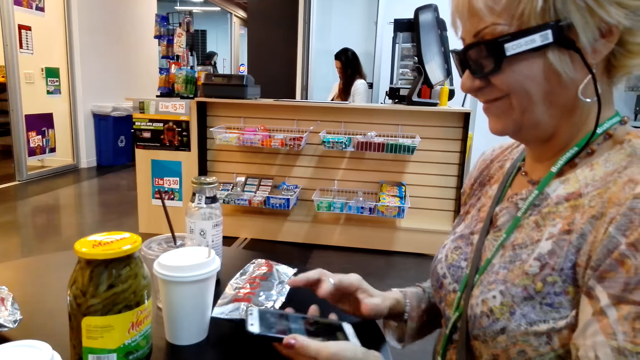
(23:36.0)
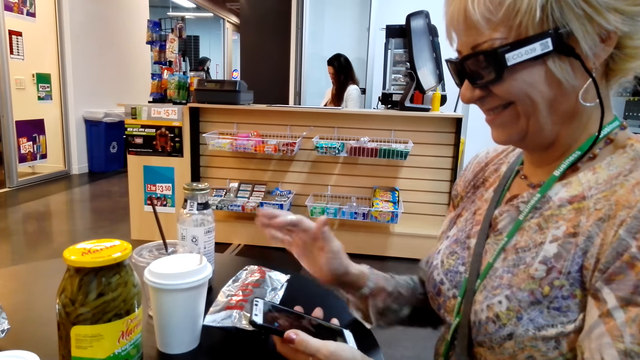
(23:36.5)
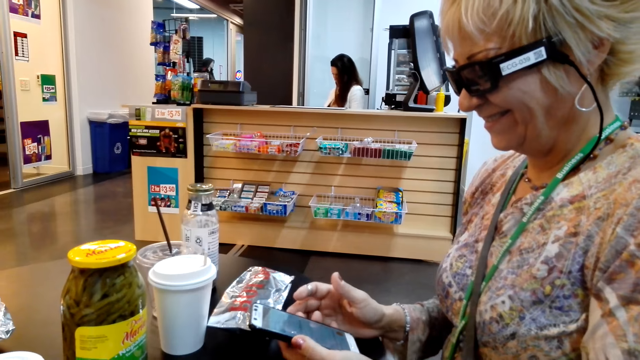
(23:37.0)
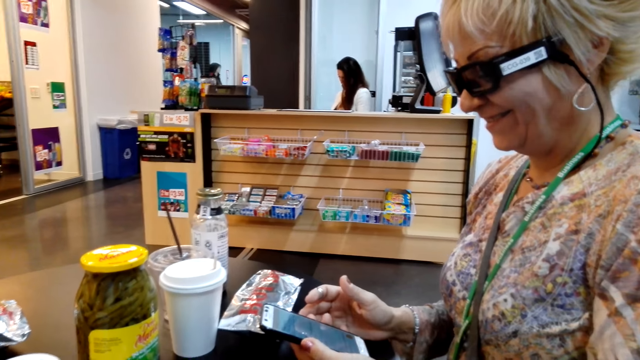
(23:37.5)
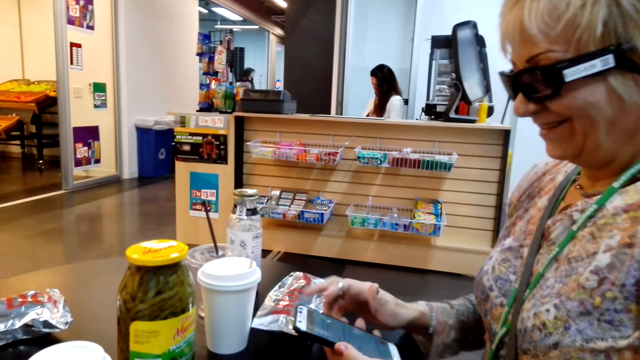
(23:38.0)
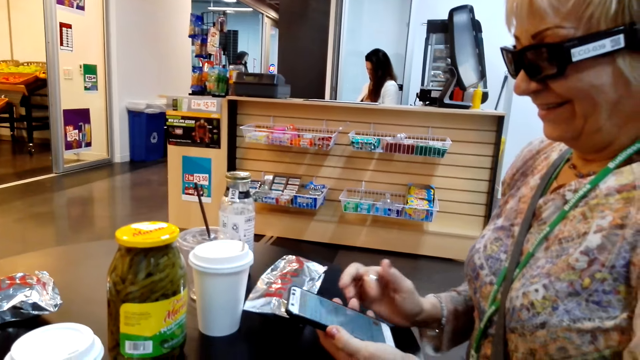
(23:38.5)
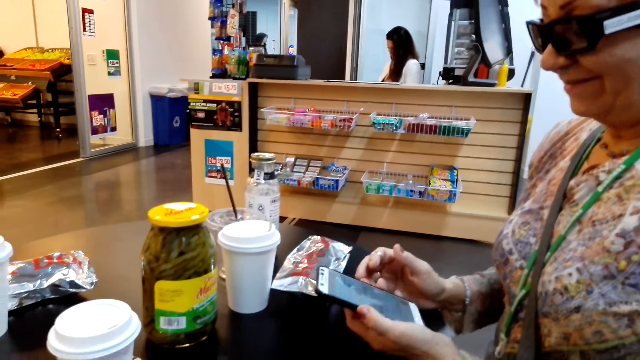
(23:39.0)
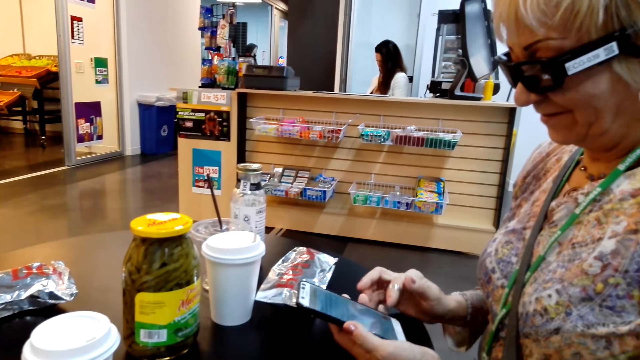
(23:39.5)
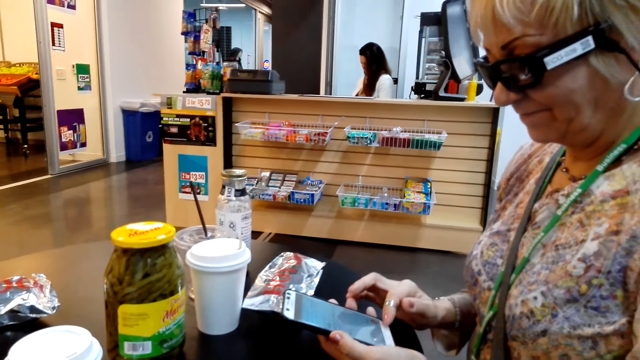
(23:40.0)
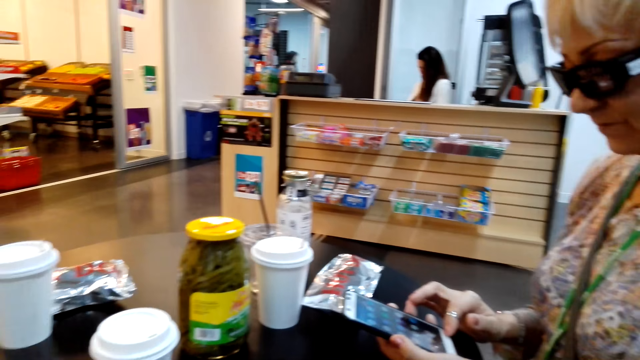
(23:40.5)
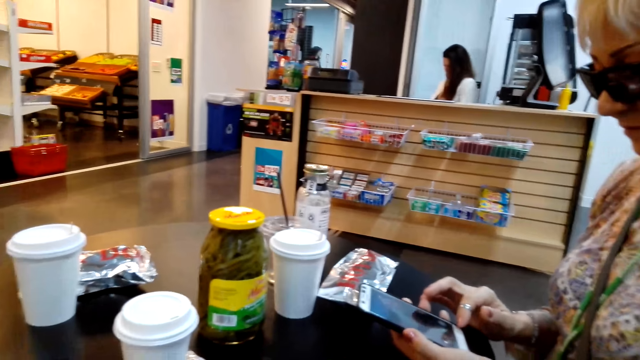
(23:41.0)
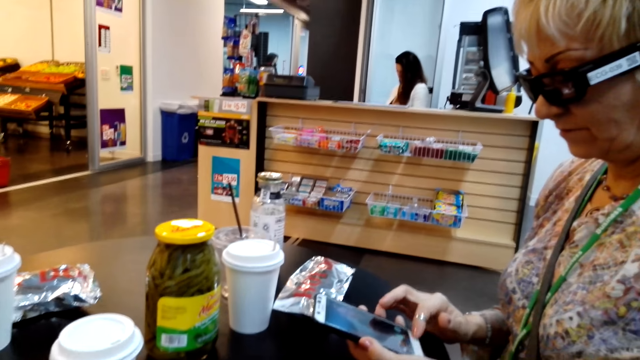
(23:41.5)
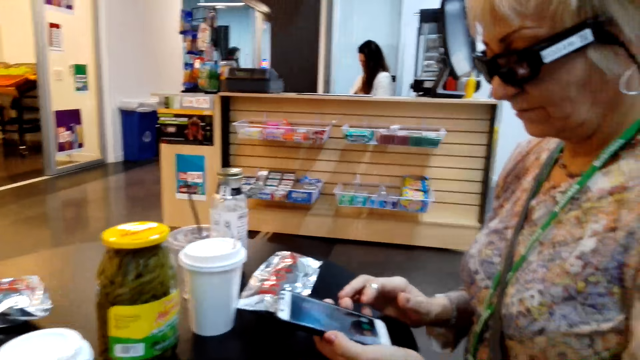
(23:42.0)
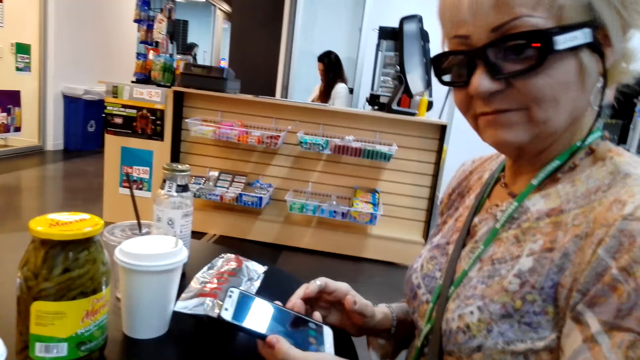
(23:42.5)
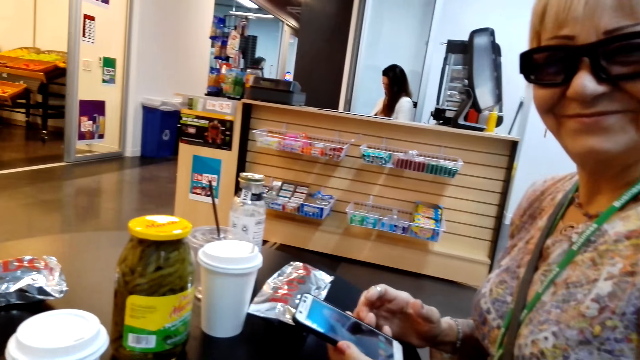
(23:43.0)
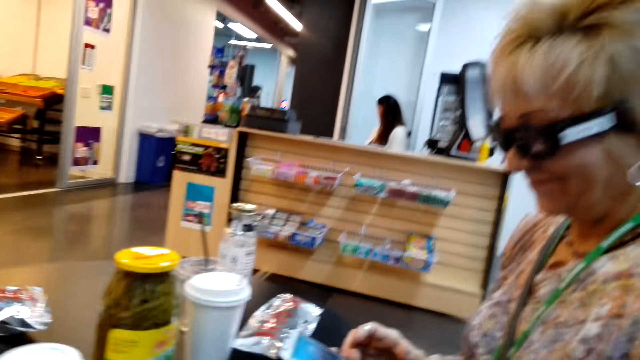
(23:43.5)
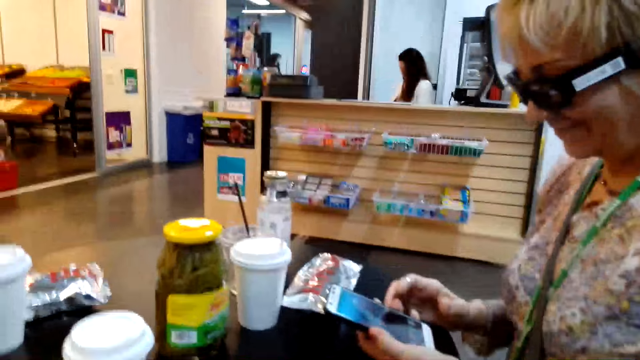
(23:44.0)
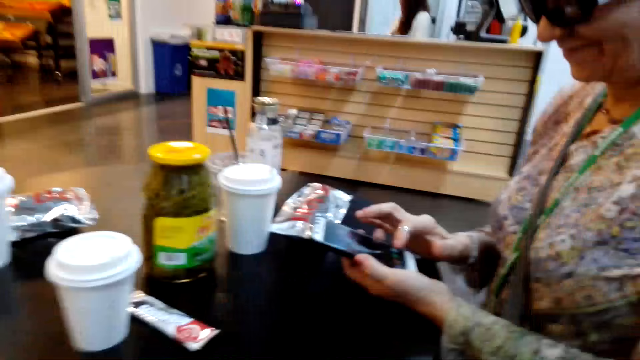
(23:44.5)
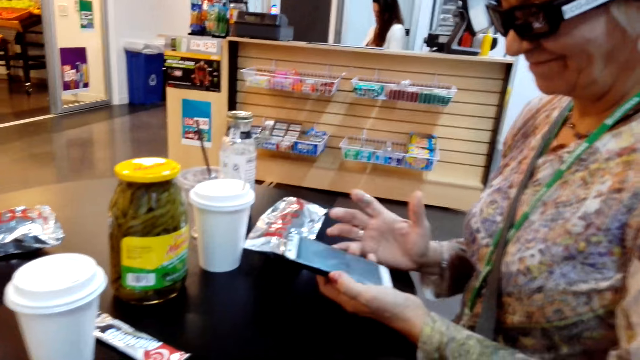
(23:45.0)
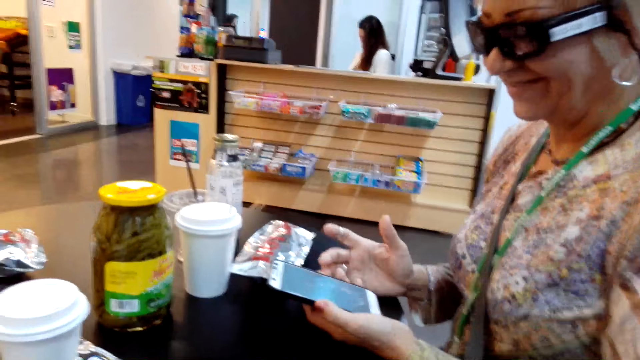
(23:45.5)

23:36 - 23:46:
A lady smiles. The camera wearer operates the mobile phone in the room. The lady looks at the camera wearer smiling.

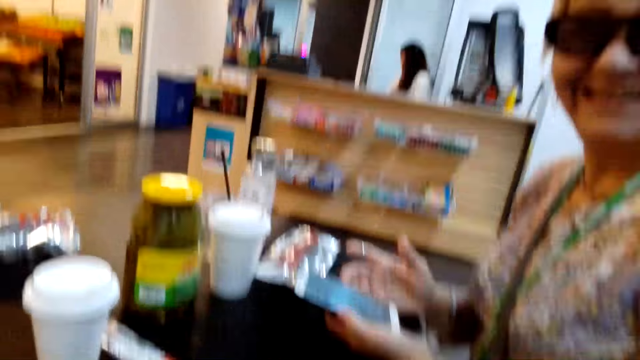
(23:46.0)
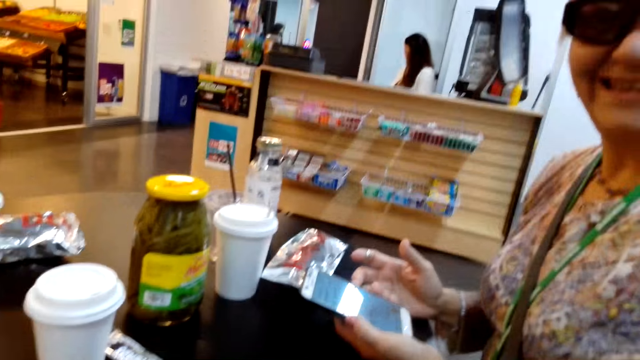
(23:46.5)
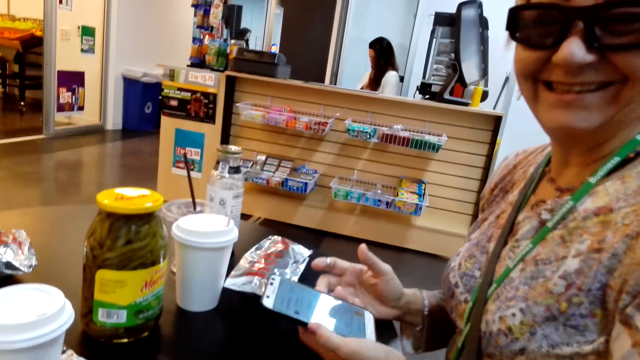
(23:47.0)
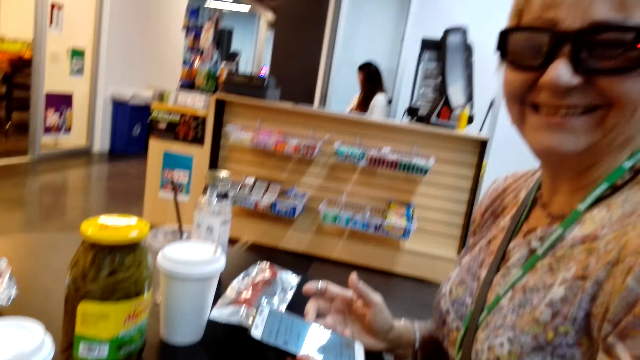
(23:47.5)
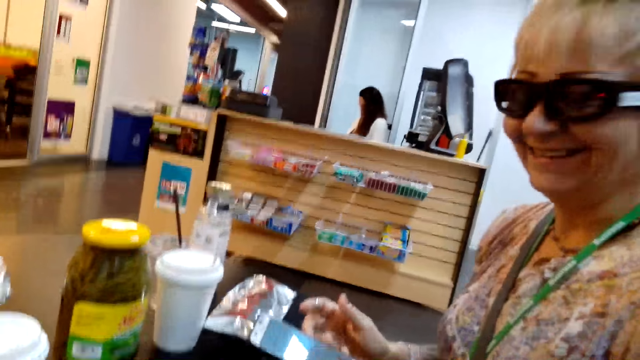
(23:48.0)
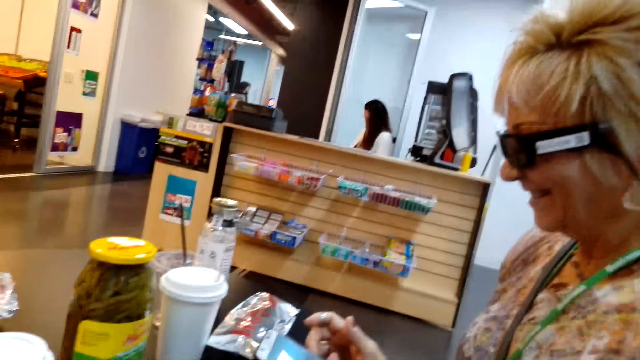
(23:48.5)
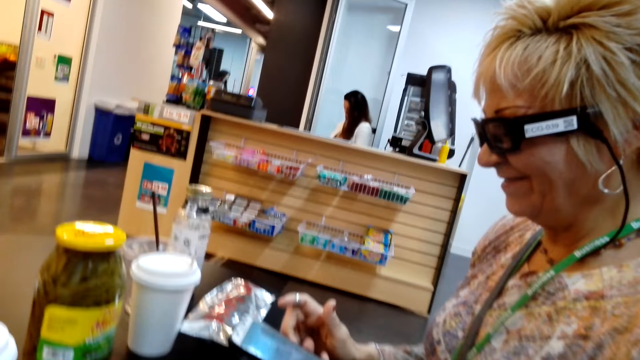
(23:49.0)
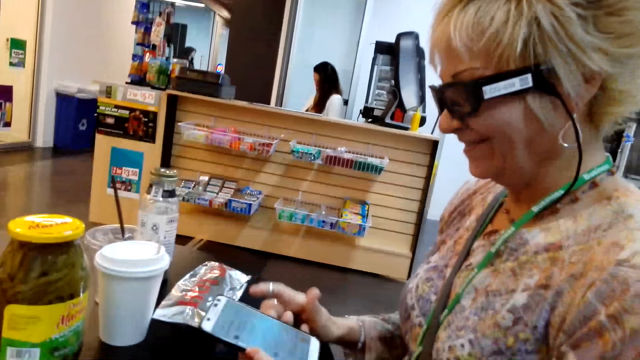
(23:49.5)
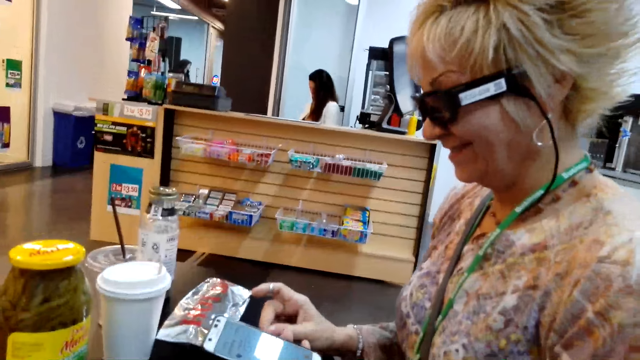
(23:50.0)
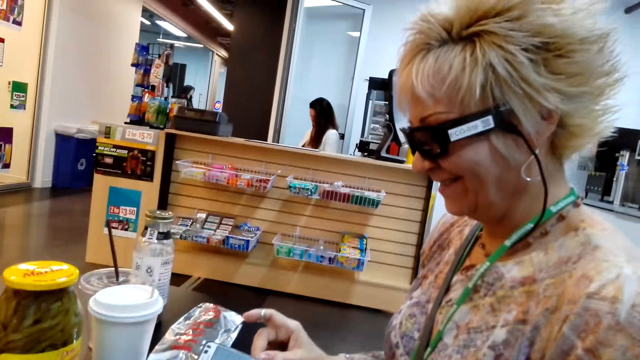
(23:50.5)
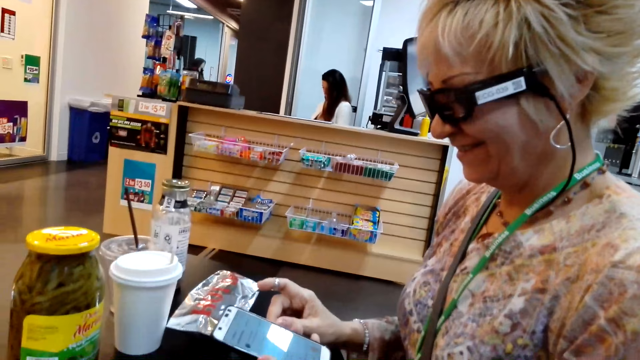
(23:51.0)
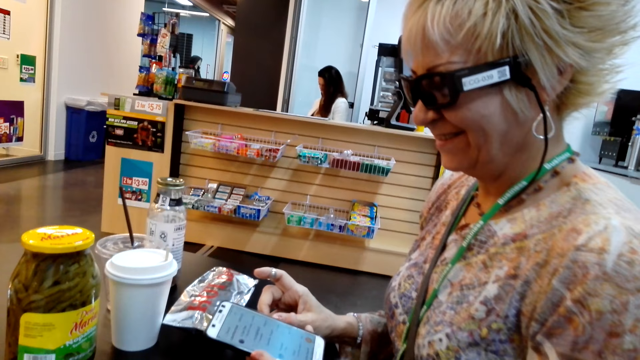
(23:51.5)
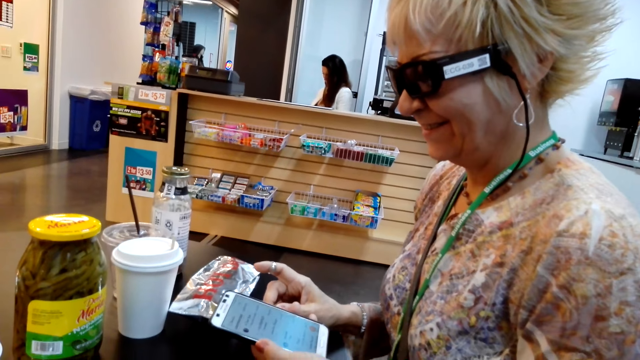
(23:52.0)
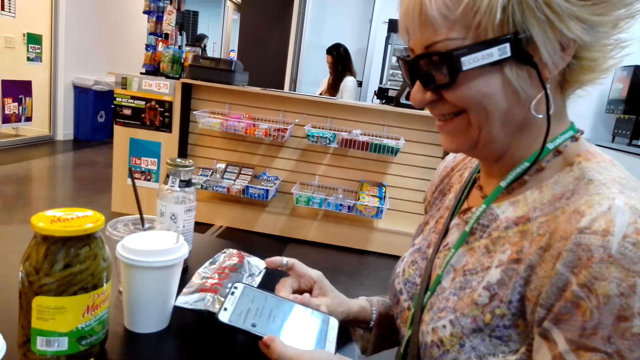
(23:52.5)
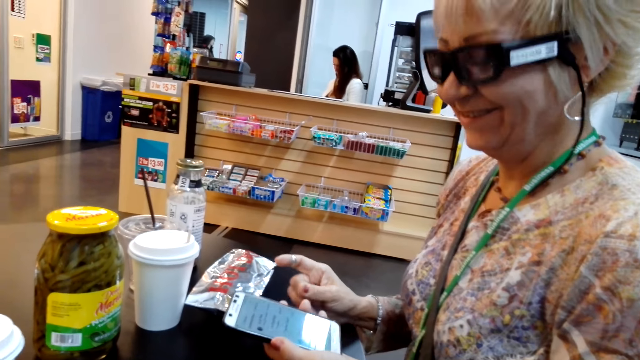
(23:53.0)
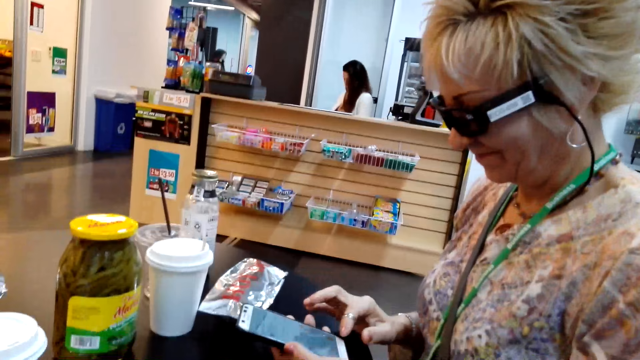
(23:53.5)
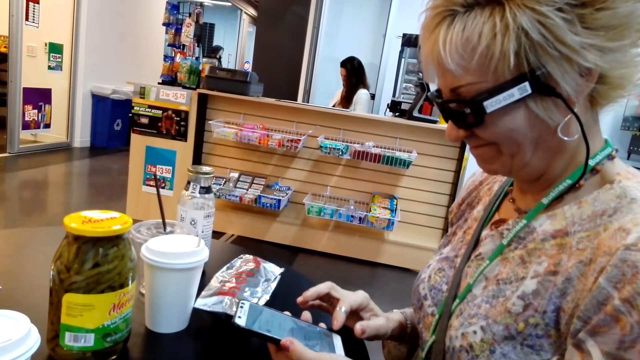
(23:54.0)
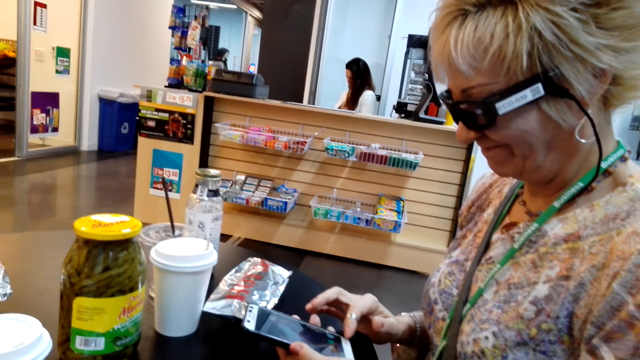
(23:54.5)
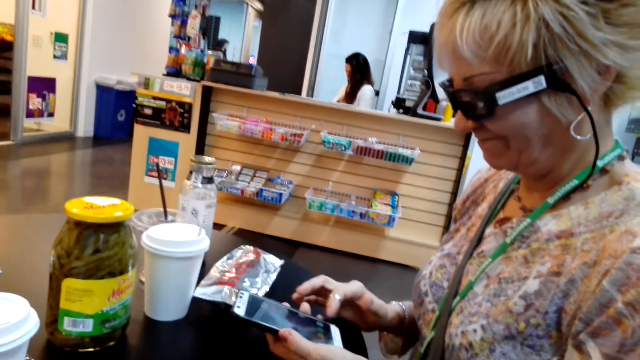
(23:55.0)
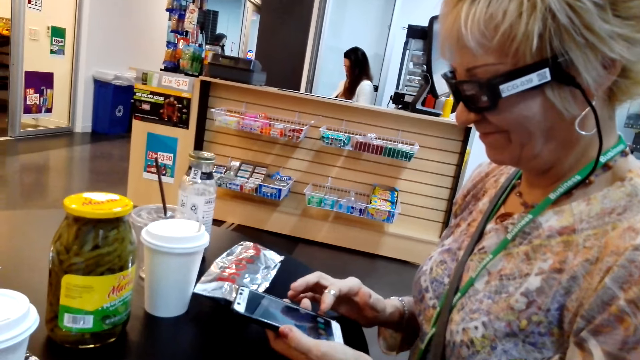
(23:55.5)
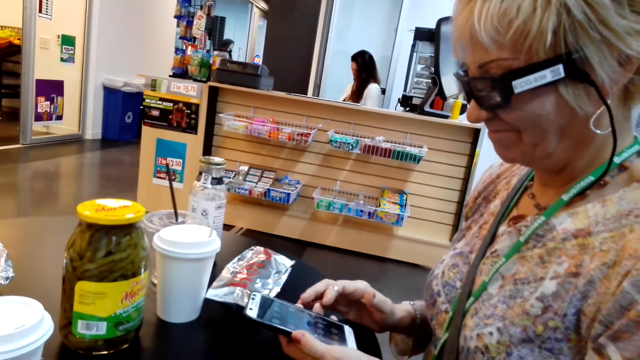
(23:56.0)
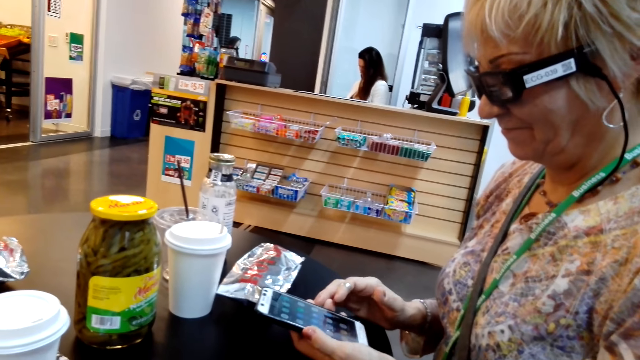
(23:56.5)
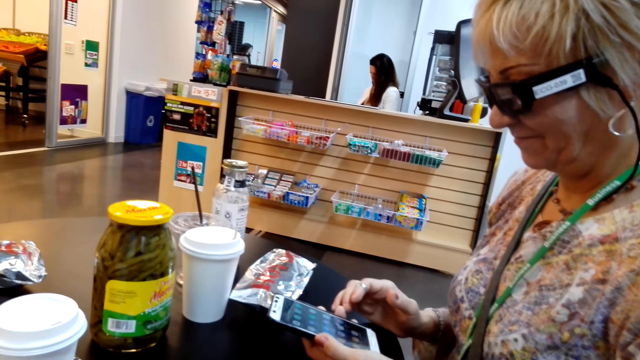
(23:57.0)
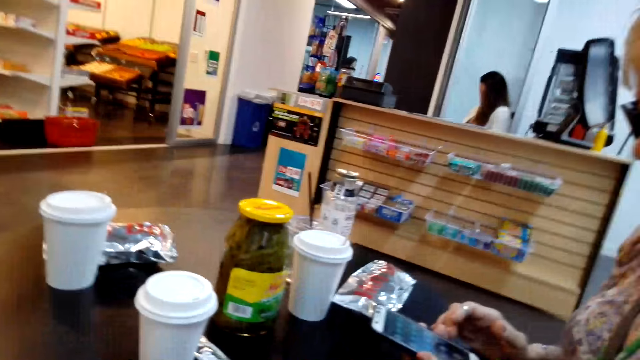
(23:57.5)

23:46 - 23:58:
A lady laughs with the camera wearer. The lady operates the cell phone.
